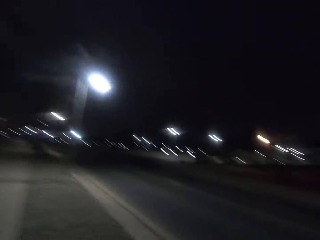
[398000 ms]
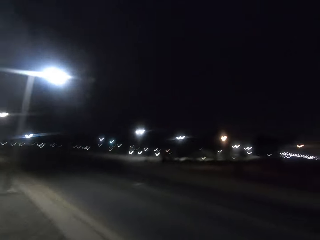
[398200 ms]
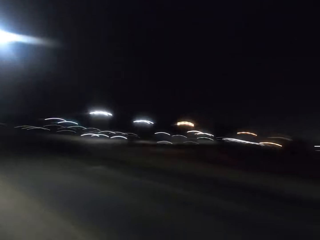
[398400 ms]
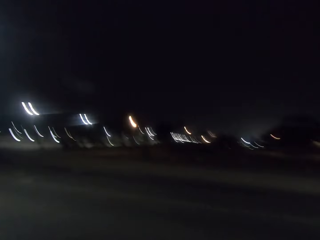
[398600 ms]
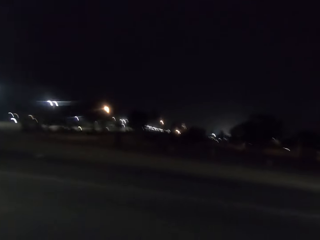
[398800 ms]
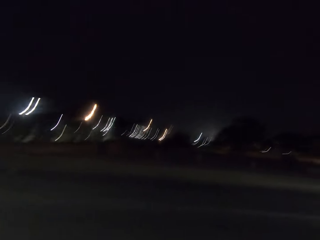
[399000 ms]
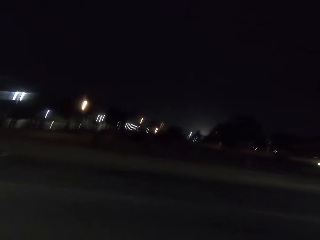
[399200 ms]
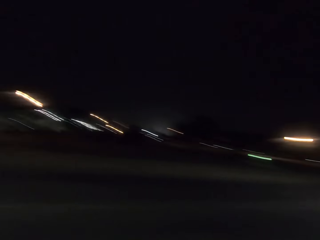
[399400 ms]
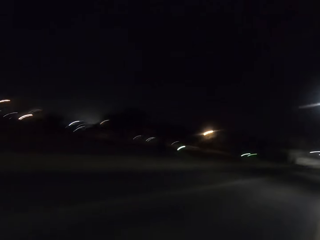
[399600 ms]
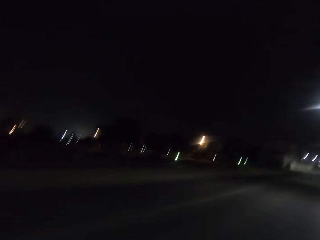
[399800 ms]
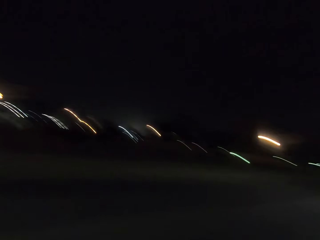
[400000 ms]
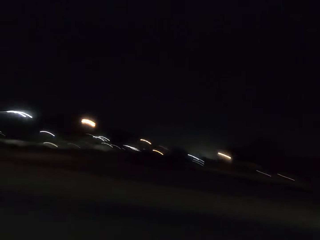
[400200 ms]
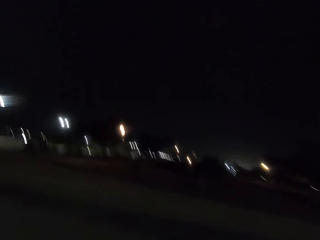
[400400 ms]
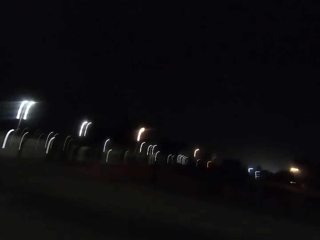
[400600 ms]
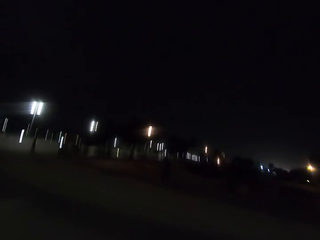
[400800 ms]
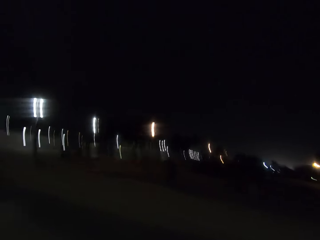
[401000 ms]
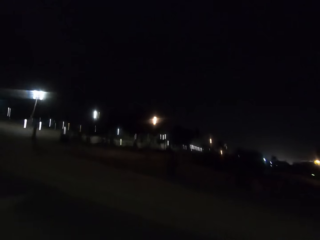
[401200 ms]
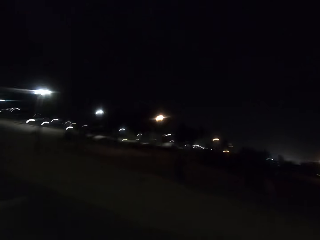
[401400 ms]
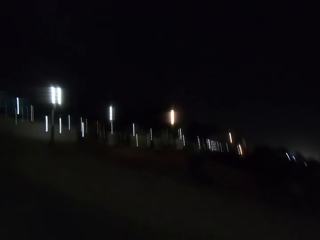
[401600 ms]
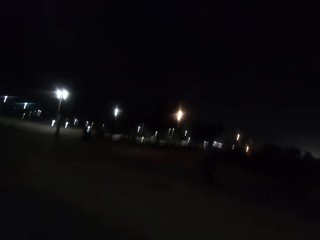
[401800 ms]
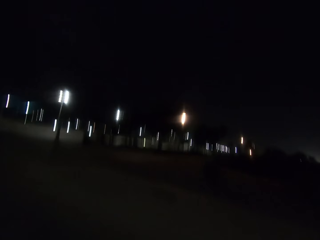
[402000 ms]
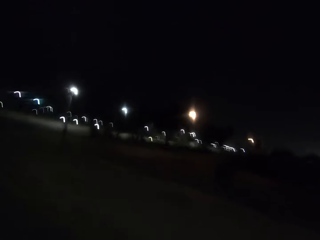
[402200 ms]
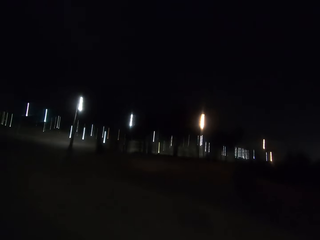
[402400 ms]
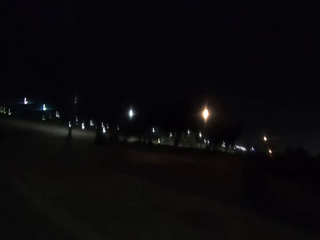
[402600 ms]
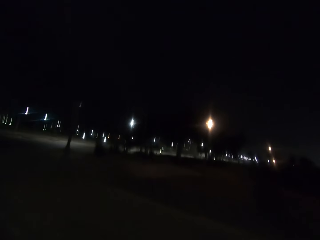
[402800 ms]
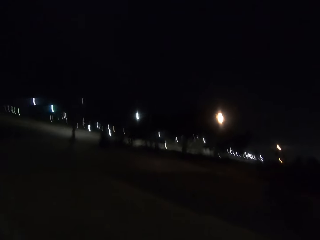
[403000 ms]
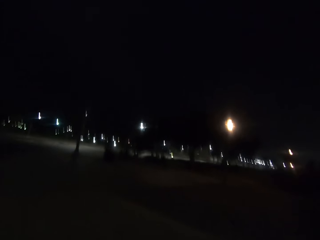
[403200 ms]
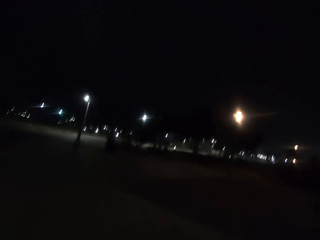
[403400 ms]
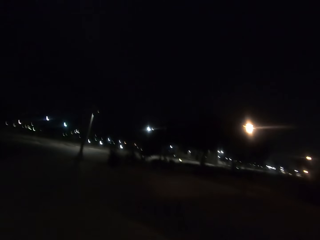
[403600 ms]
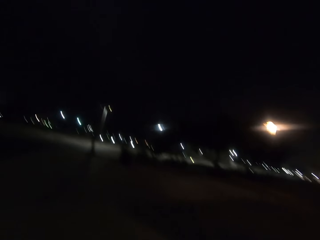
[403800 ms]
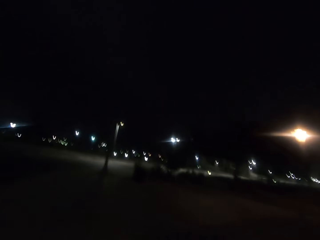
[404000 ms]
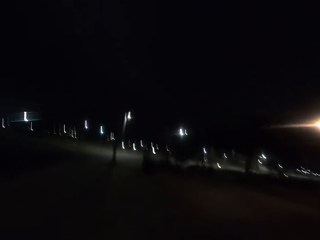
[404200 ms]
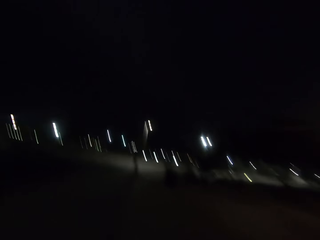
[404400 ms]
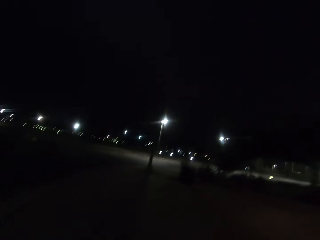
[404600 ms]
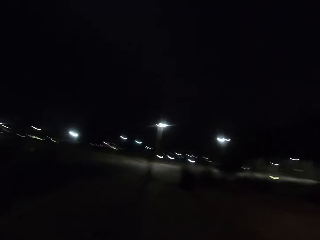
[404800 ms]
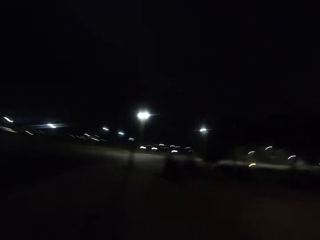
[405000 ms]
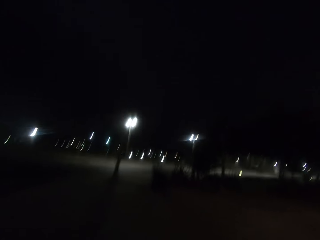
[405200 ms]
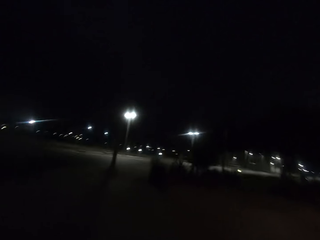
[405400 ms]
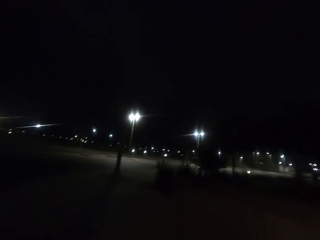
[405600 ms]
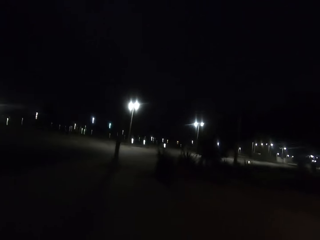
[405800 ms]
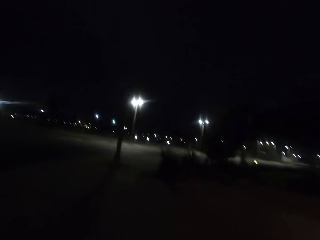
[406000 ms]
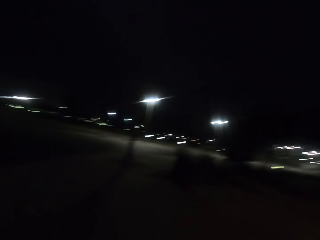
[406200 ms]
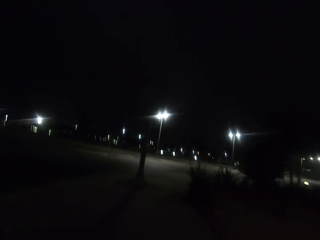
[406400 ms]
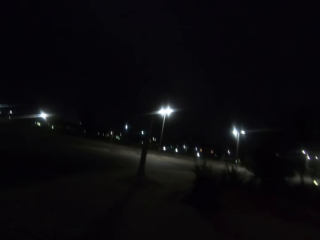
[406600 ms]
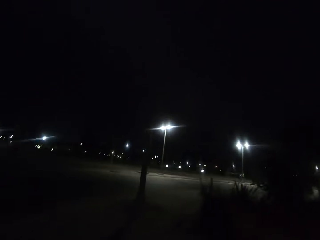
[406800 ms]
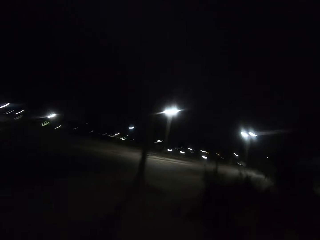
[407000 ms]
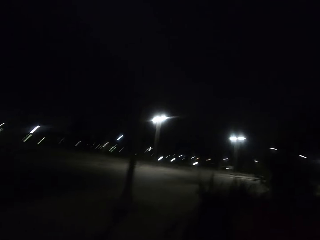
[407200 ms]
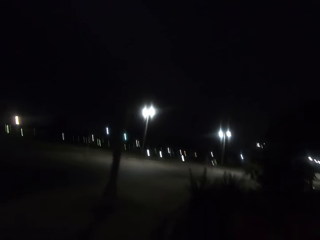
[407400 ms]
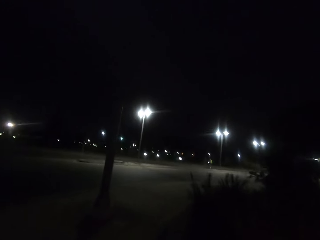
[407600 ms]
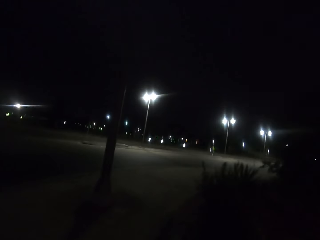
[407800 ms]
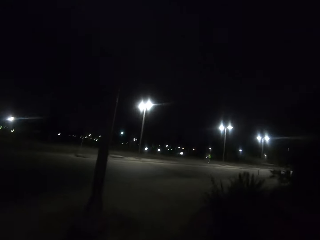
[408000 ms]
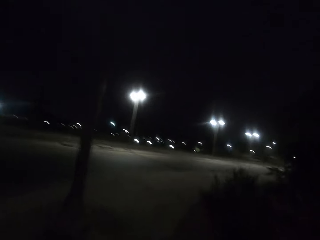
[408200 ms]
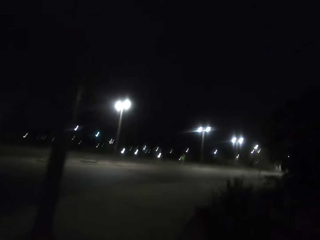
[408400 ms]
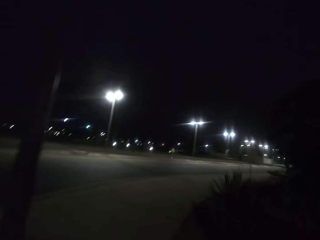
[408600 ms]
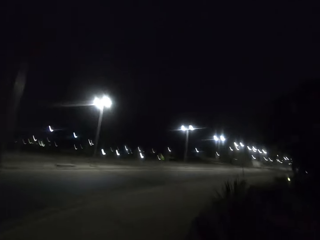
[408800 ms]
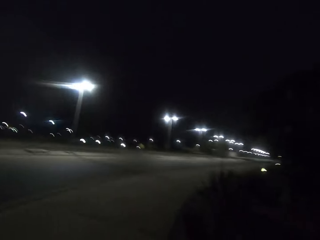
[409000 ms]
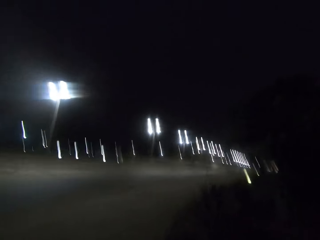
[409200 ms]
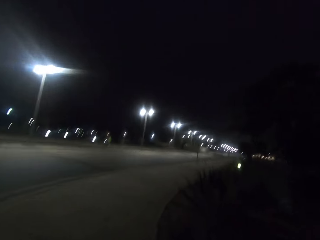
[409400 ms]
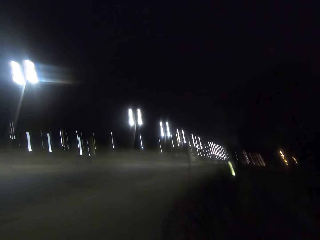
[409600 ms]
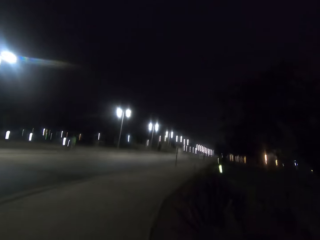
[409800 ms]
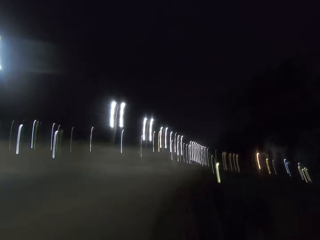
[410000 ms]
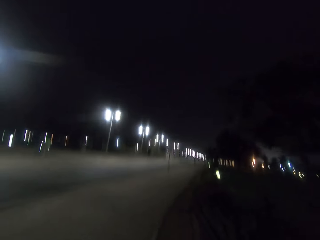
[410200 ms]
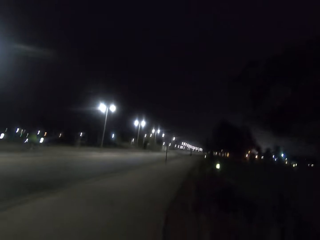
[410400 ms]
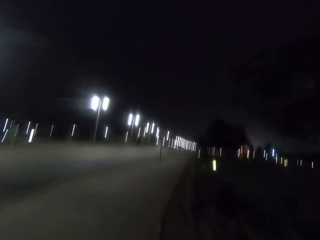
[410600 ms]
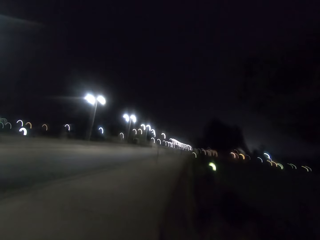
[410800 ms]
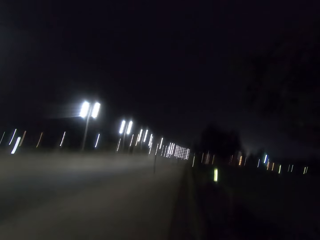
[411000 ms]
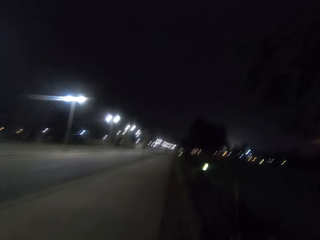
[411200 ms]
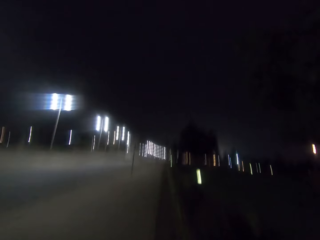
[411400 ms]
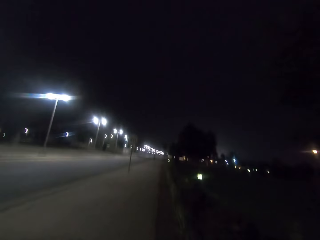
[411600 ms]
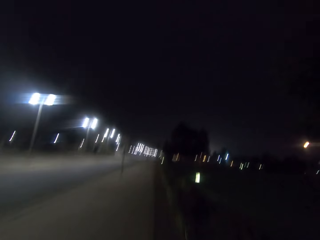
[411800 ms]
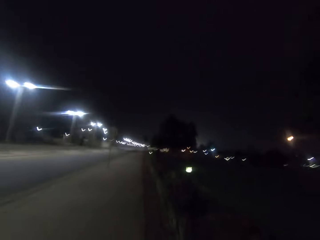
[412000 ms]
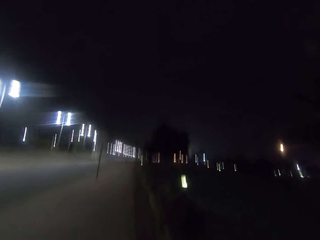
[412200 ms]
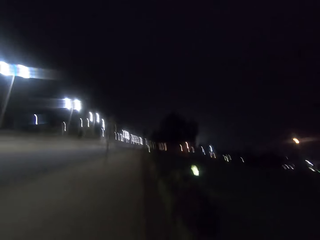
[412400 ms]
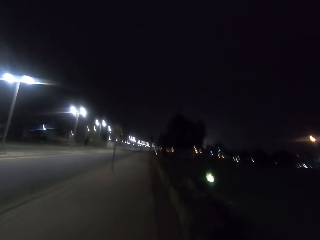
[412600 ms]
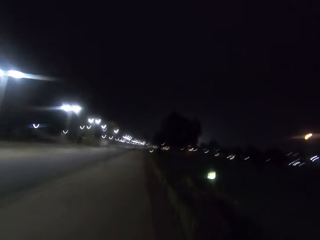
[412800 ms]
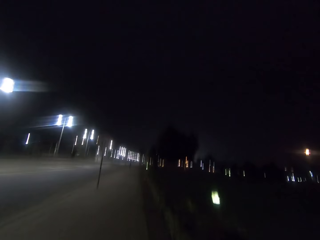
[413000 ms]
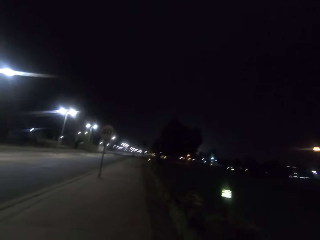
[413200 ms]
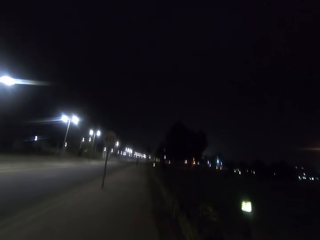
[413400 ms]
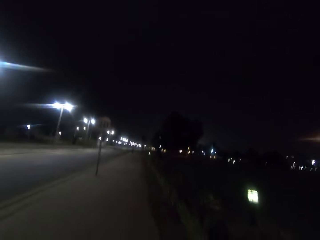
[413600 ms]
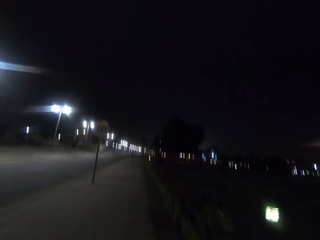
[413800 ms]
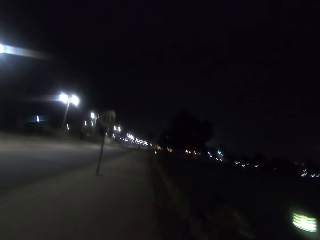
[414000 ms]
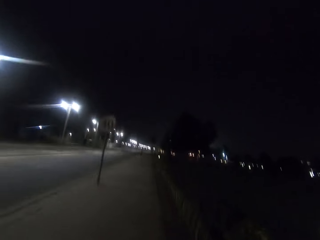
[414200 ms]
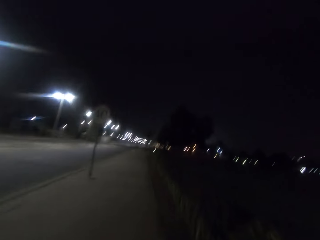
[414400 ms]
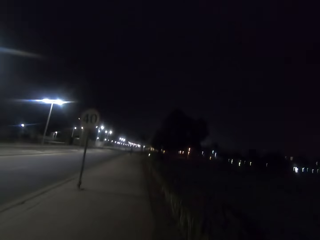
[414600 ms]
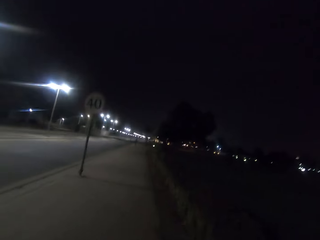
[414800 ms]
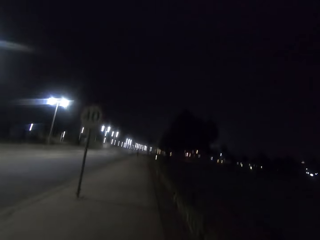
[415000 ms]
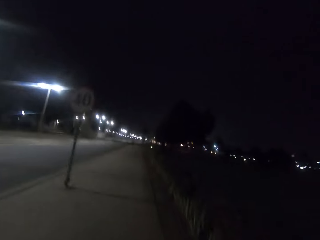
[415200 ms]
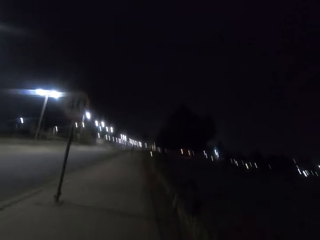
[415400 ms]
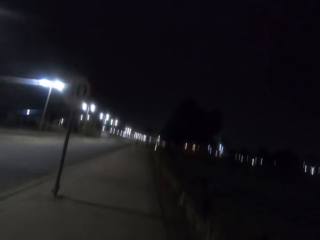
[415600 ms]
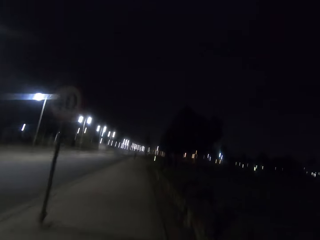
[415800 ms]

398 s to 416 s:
The camera wearer looks around. They cross the road. They run on the sidewalk of the street road. They walk into a darker part of the road. They come back to the main road.

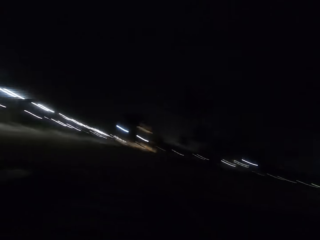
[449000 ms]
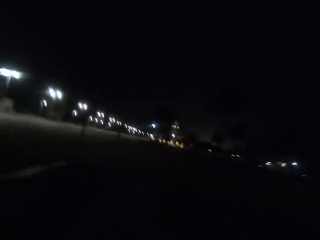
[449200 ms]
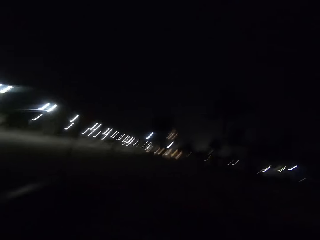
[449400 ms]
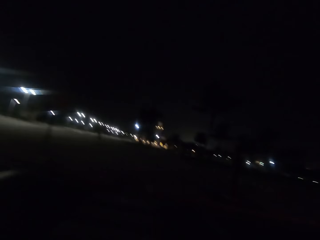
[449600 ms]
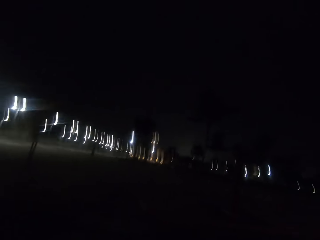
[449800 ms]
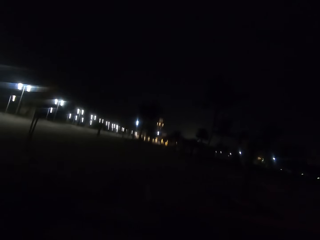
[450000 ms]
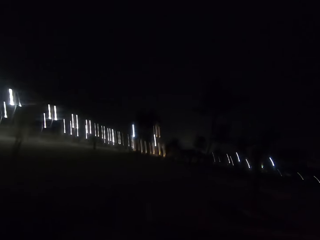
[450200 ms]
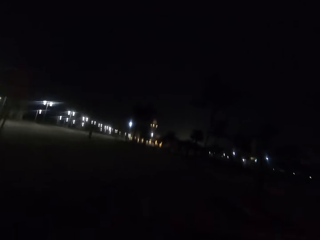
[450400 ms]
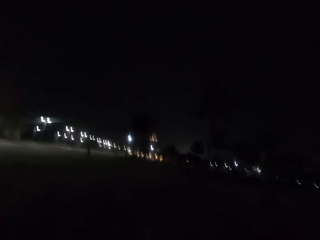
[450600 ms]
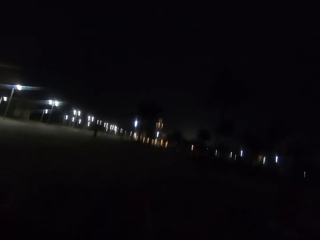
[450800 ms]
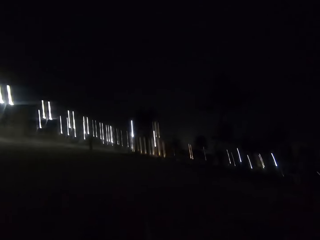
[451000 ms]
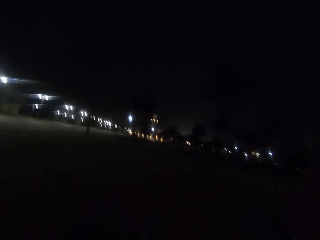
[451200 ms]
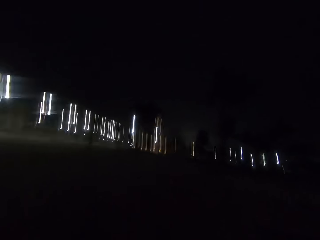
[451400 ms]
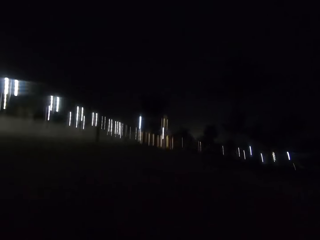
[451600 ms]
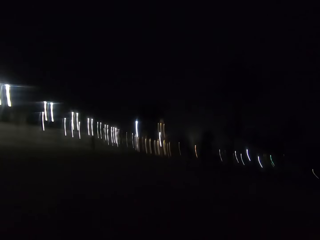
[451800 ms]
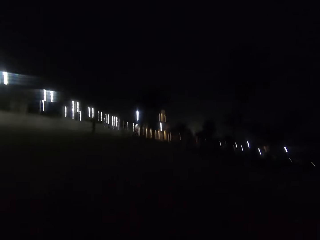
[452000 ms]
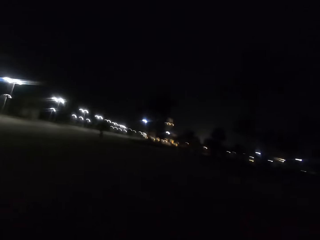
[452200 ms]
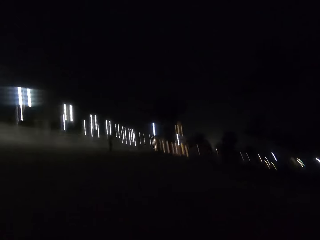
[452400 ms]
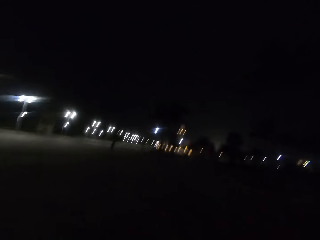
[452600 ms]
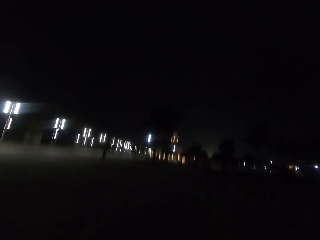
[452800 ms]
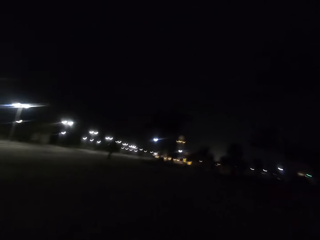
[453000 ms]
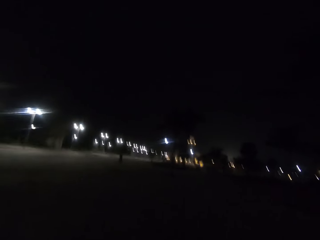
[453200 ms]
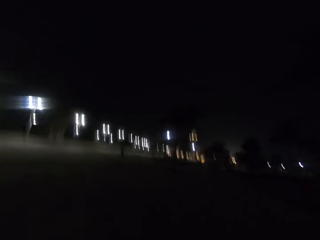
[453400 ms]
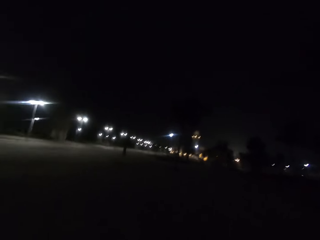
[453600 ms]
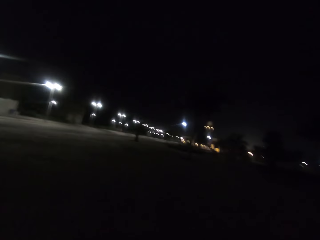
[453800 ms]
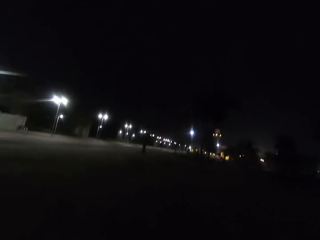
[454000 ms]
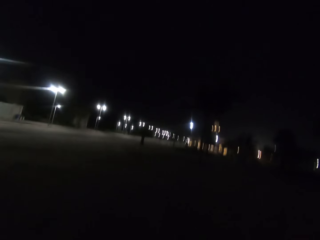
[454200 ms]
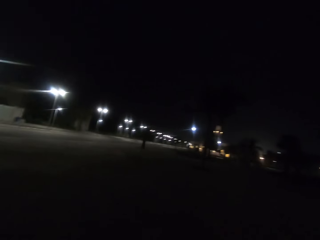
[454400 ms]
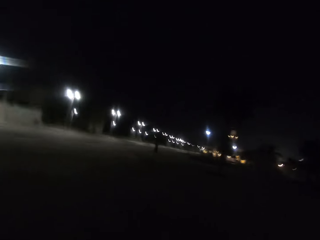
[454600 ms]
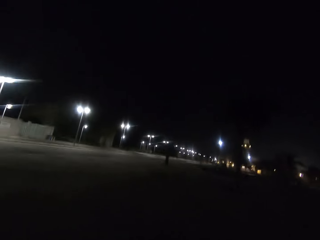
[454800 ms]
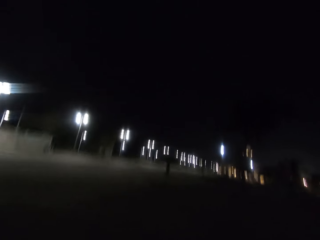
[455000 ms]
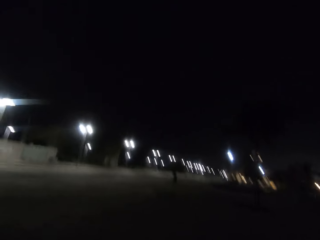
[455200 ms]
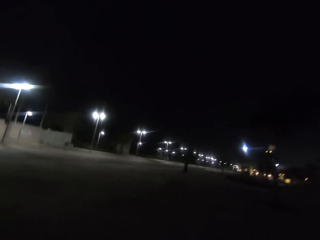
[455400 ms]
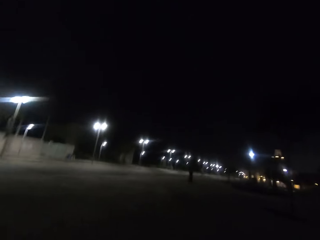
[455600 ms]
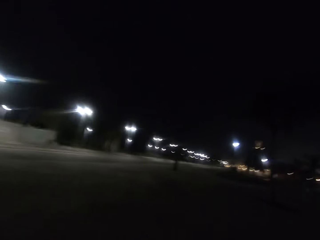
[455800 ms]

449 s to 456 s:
The camera wearer looks around. They cross the road.
